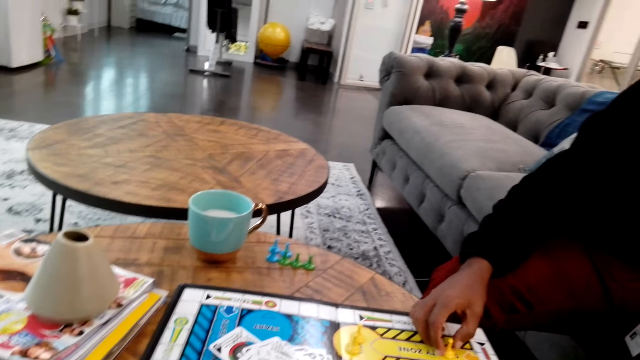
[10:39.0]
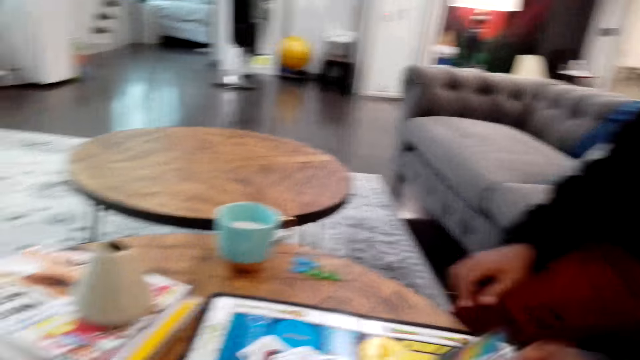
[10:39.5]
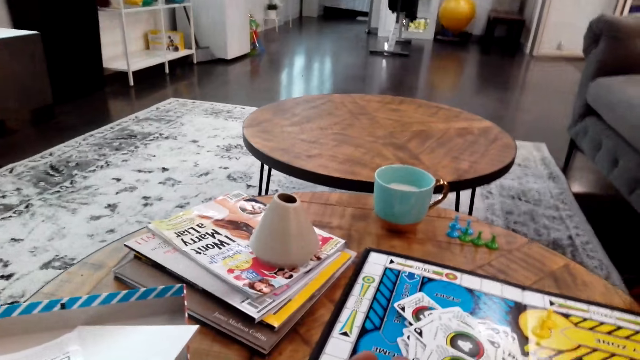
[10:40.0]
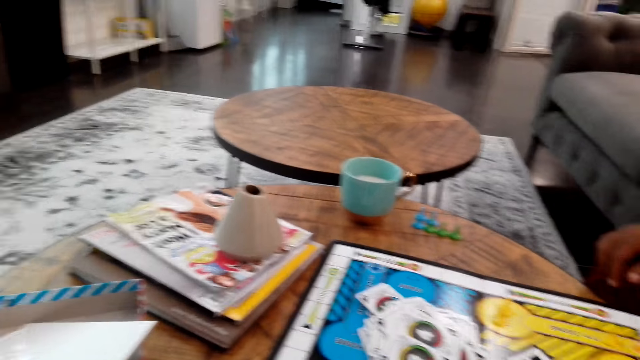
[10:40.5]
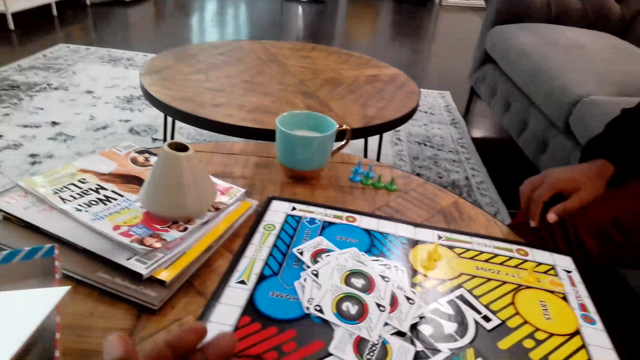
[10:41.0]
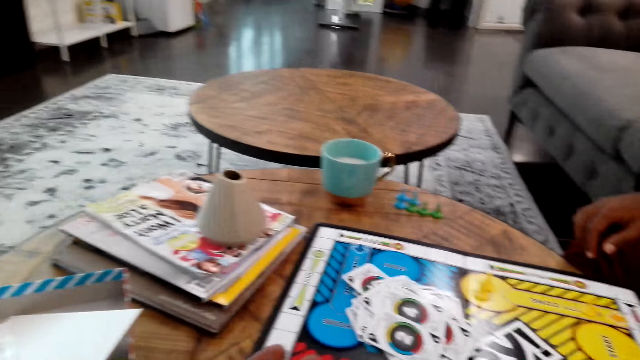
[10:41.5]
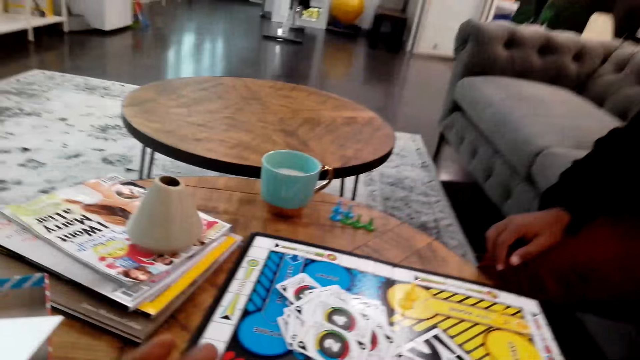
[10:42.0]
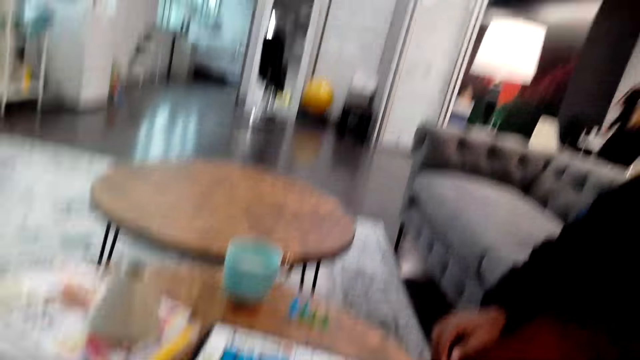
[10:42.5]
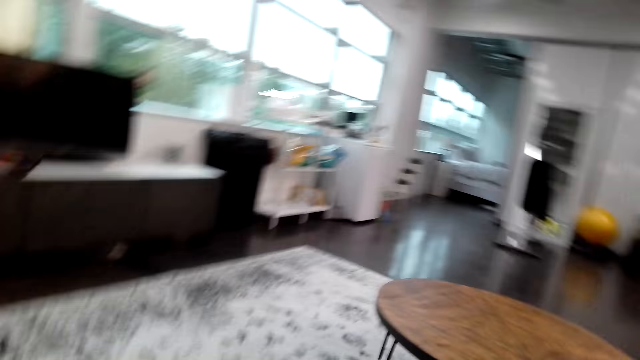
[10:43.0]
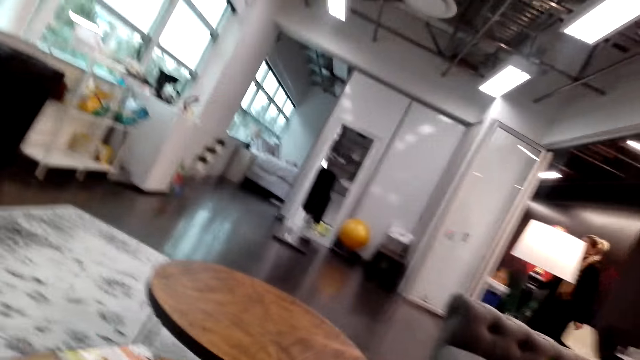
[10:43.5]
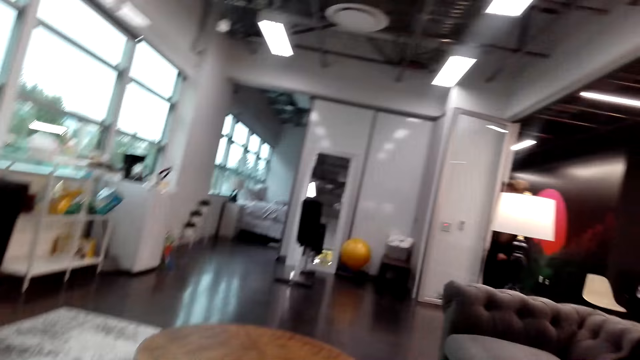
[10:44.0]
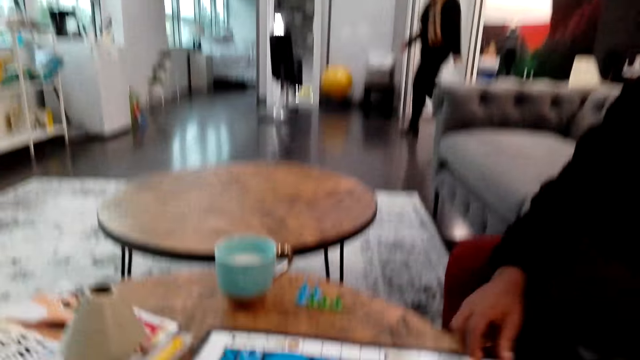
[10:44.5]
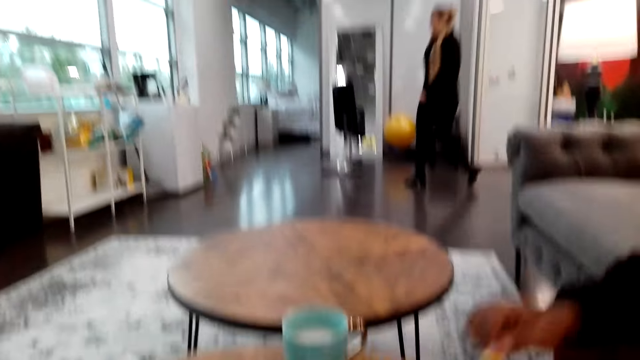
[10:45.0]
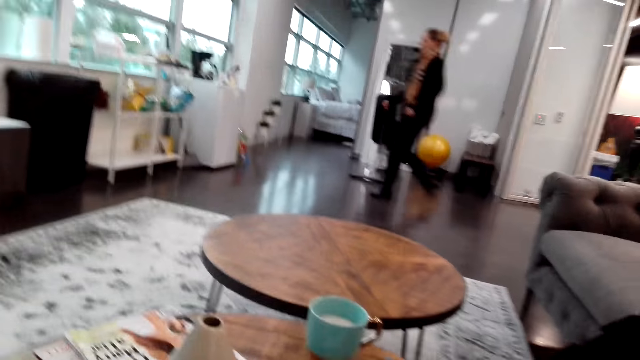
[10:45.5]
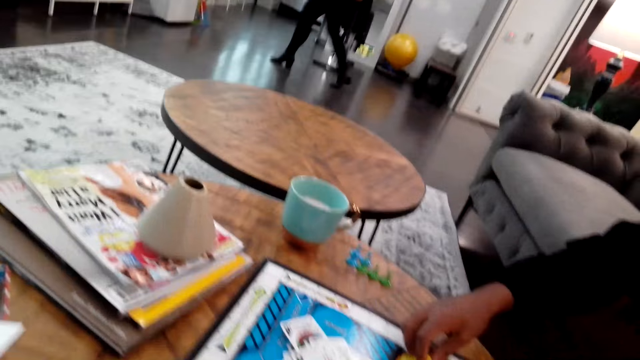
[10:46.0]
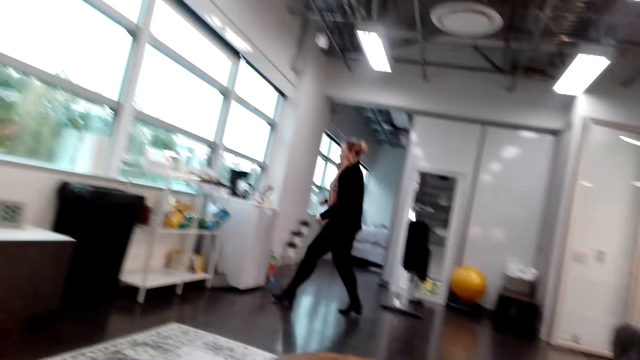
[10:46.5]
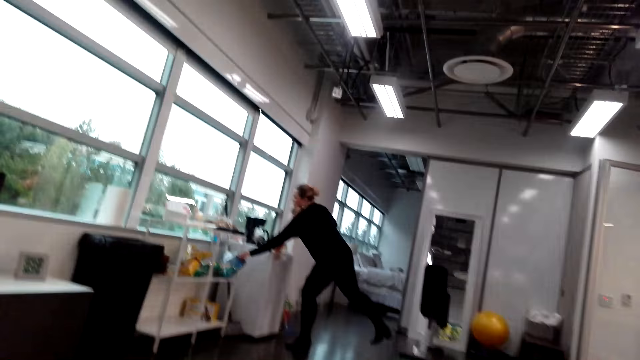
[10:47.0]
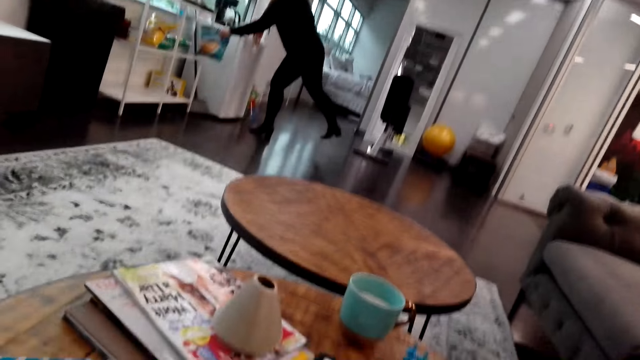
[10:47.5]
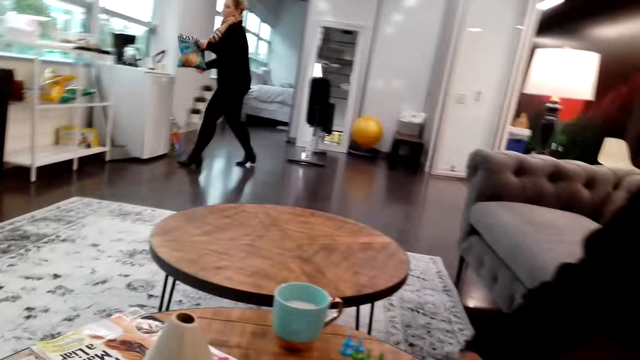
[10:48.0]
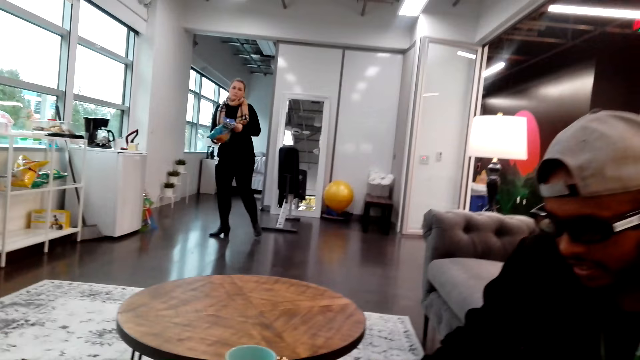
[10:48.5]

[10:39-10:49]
The camera wearer looks around. They look at a person.

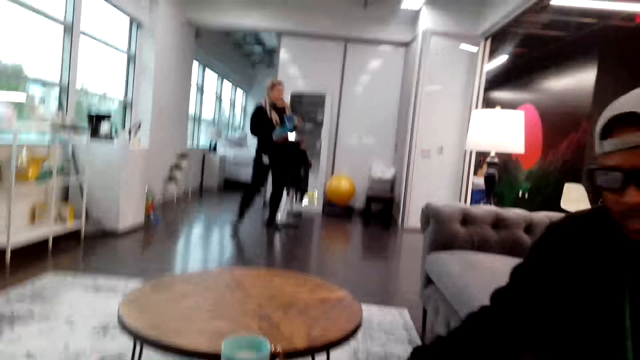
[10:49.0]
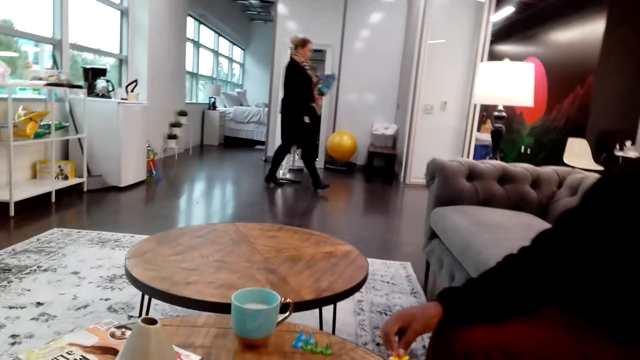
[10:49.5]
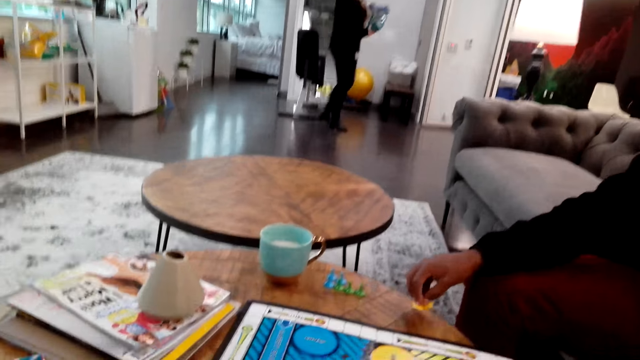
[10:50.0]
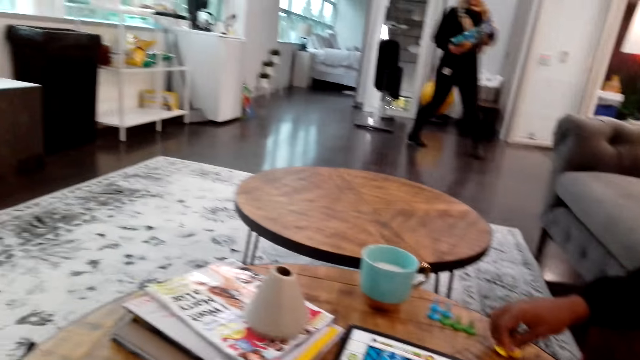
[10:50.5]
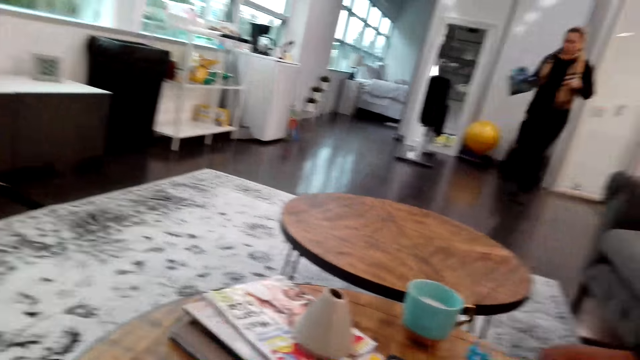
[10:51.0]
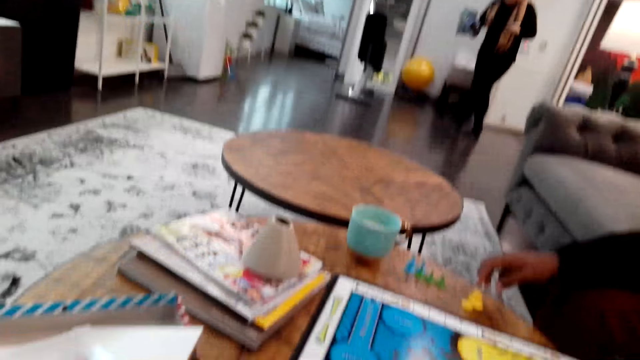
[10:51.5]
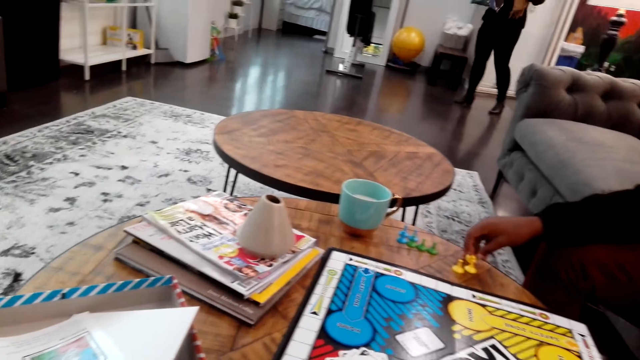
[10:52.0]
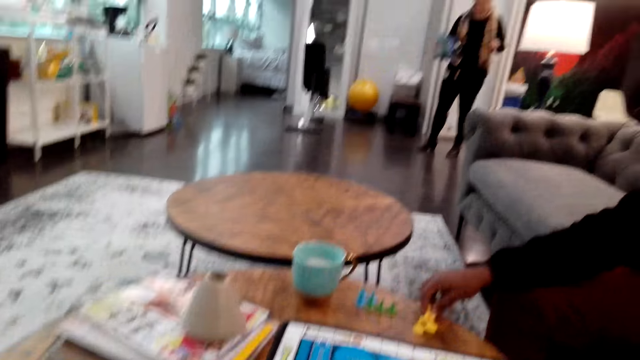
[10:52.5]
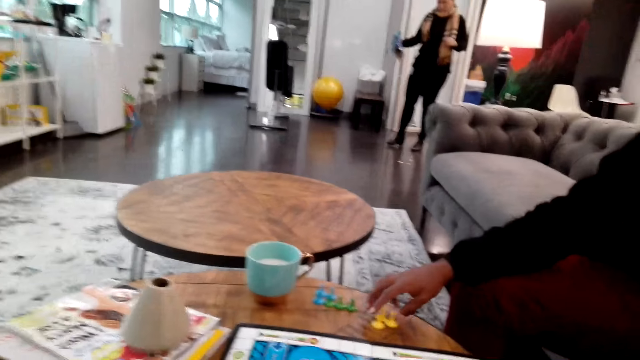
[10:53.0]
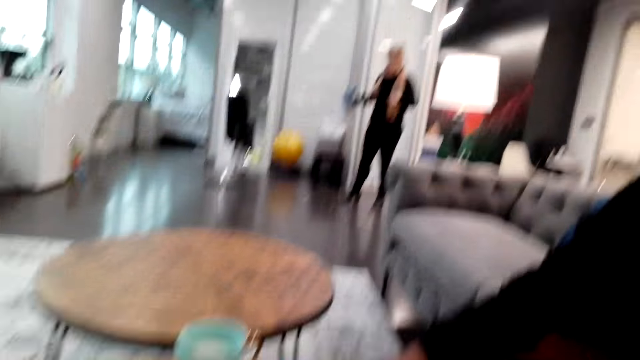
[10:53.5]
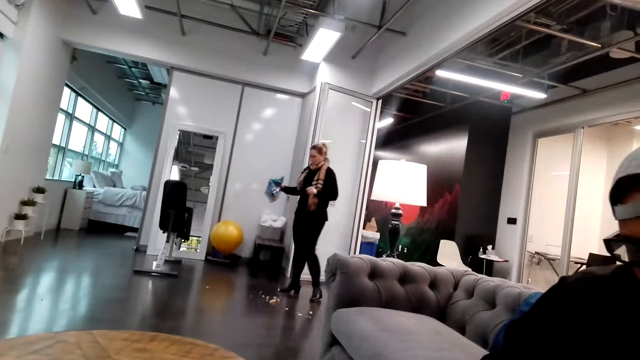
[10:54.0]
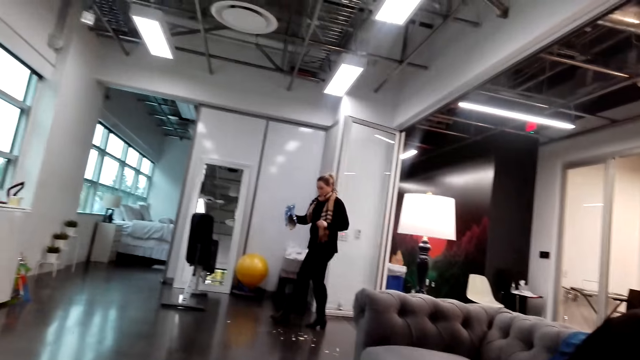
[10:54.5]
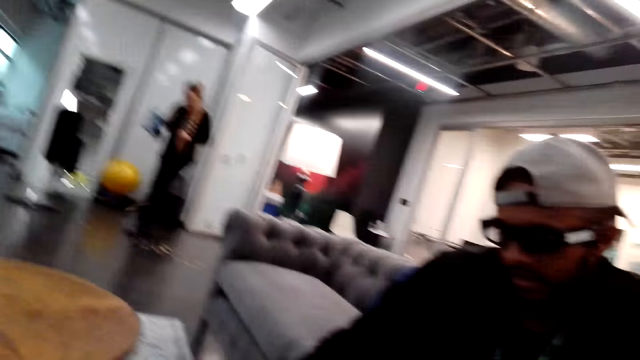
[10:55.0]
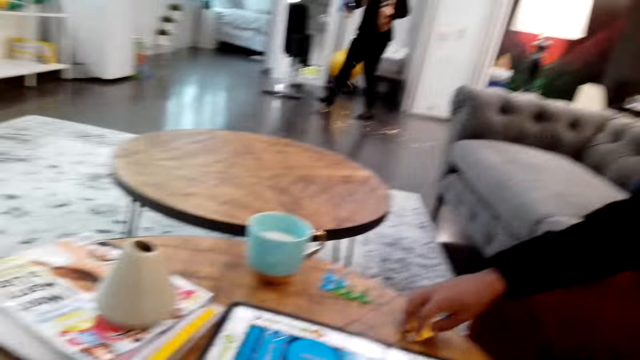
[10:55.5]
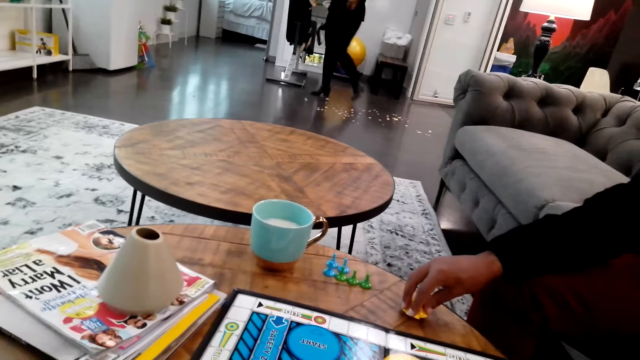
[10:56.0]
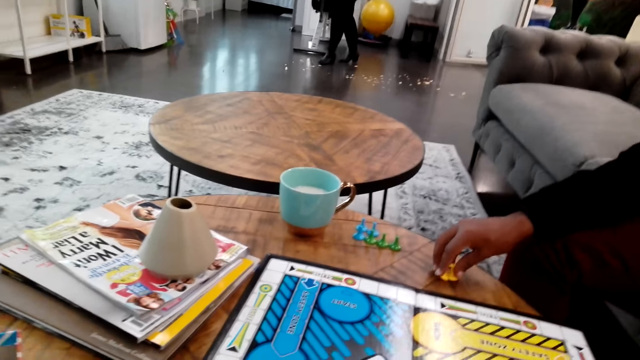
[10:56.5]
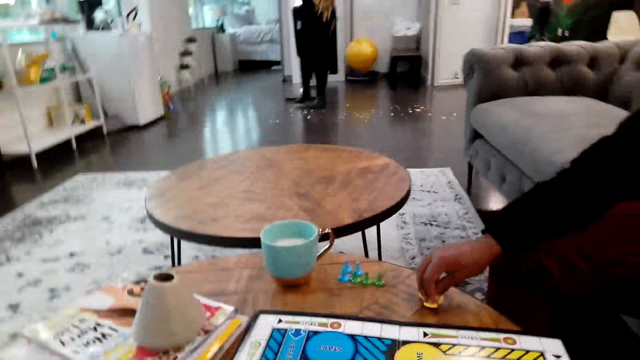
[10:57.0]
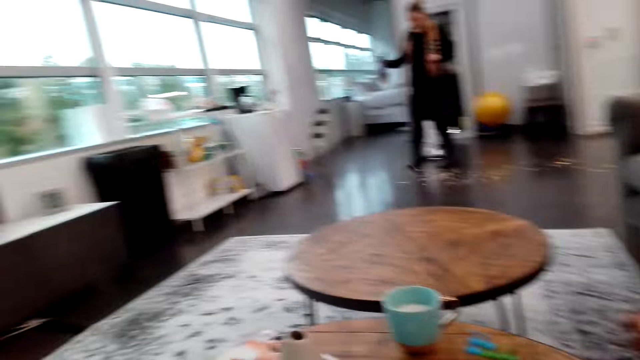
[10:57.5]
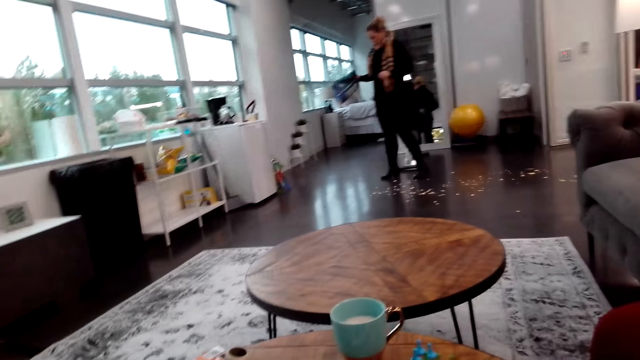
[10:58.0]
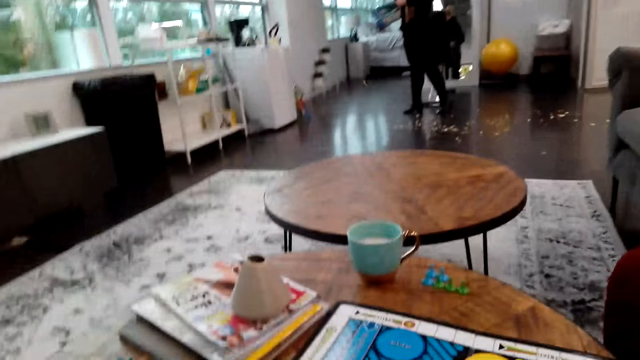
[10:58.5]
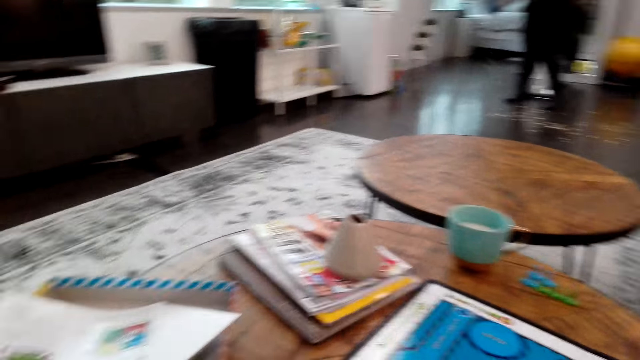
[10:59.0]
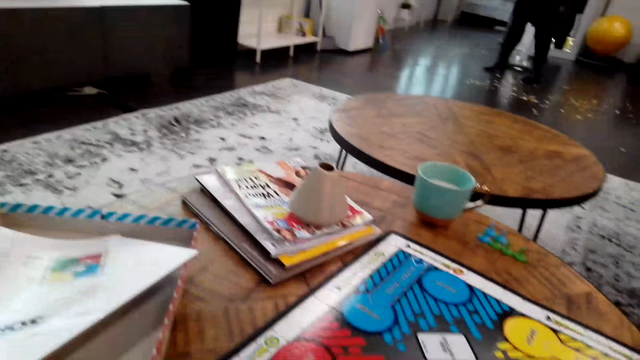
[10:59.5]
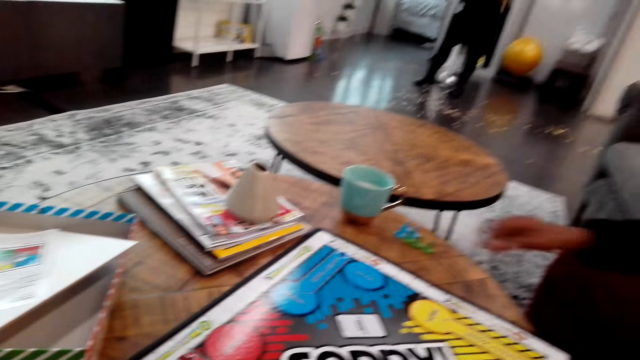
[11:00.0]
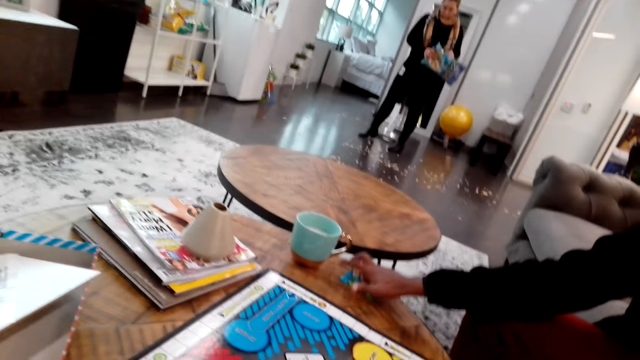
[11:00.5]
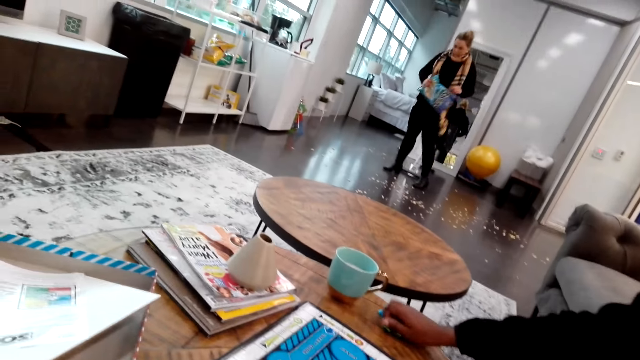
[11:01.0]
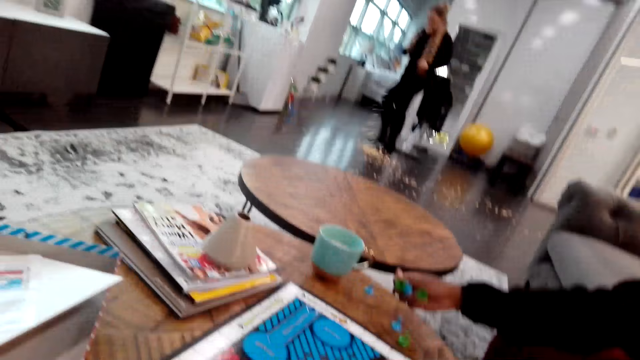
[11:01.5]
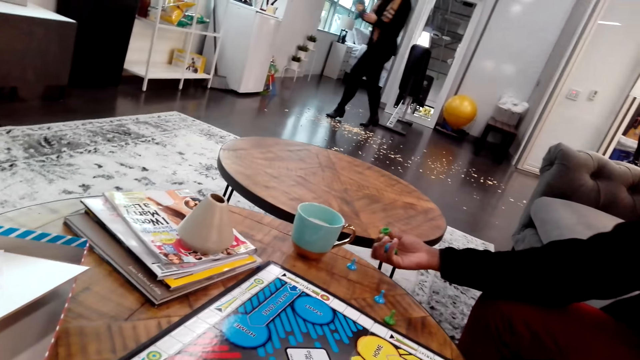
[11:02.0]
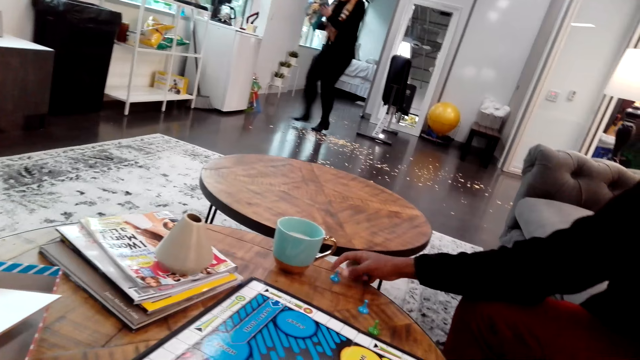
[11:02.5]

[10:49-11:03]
A man holds chess. A person touches a chessman. The camera wearer looks at another person. The other person pours flakes on the floor. The first person picks up the chessman.
